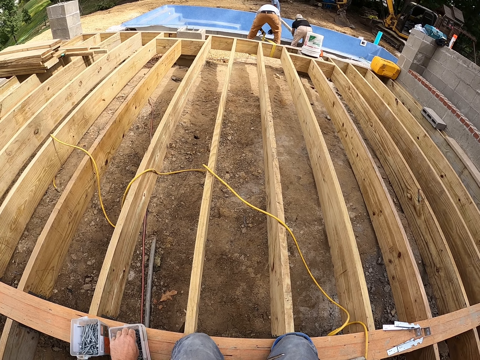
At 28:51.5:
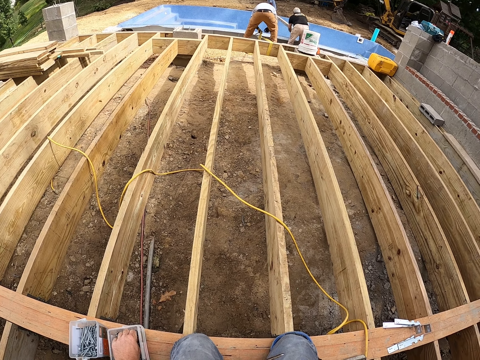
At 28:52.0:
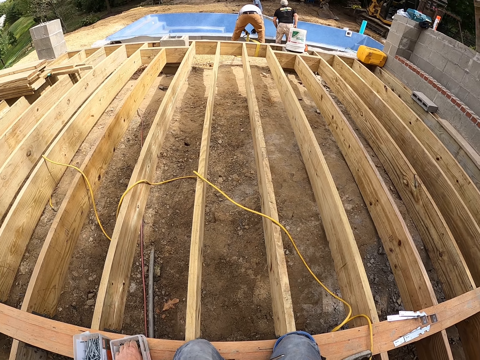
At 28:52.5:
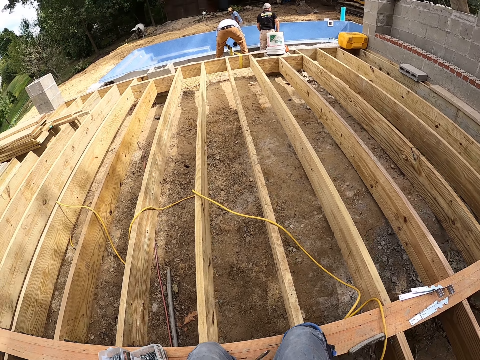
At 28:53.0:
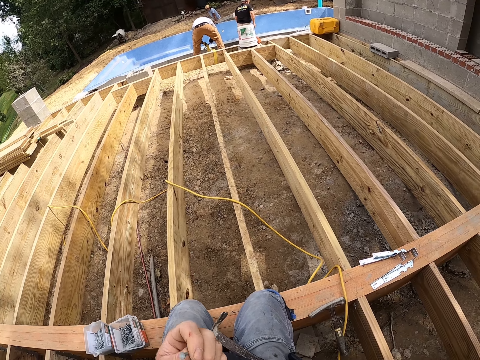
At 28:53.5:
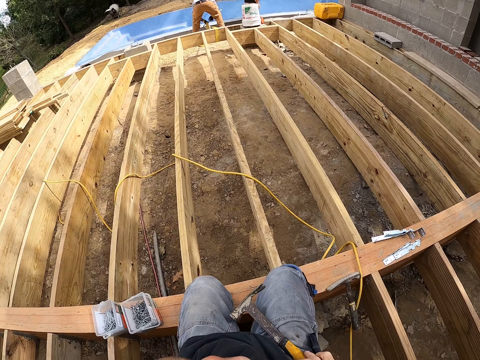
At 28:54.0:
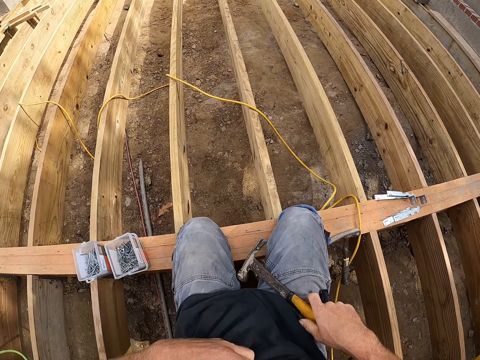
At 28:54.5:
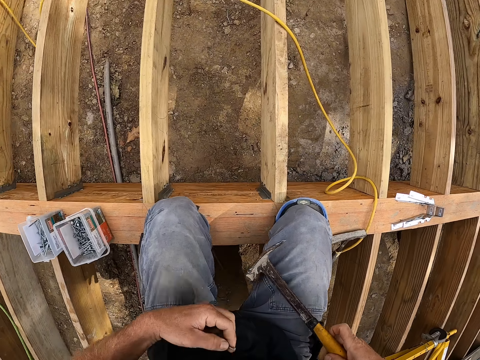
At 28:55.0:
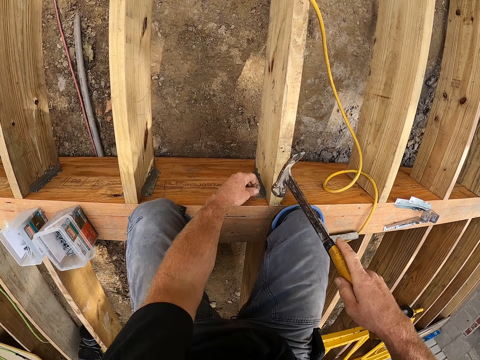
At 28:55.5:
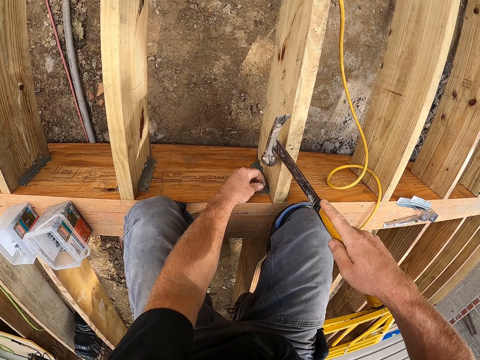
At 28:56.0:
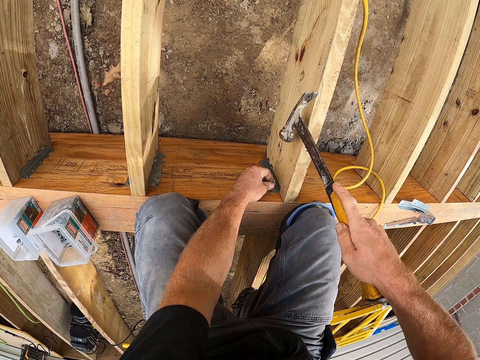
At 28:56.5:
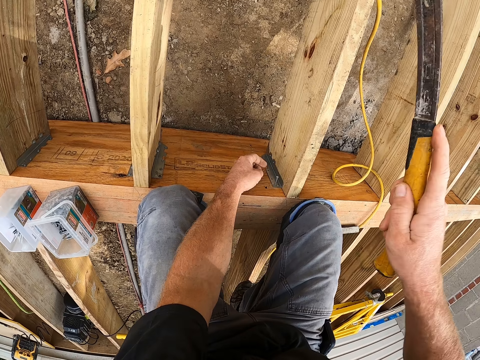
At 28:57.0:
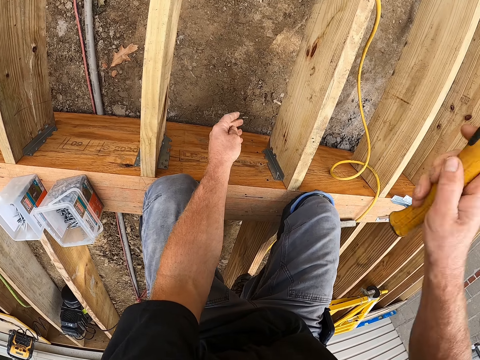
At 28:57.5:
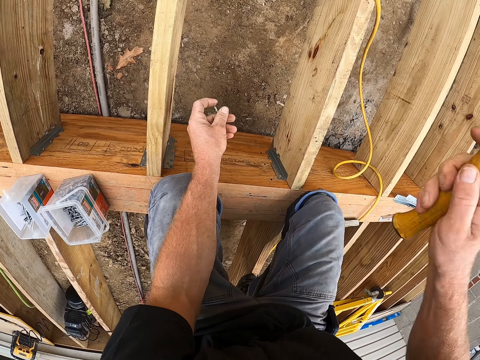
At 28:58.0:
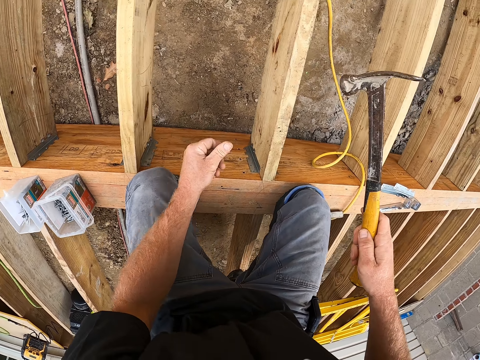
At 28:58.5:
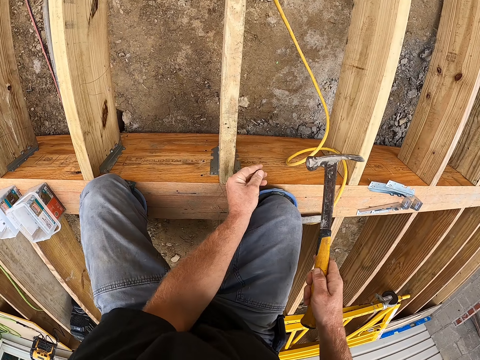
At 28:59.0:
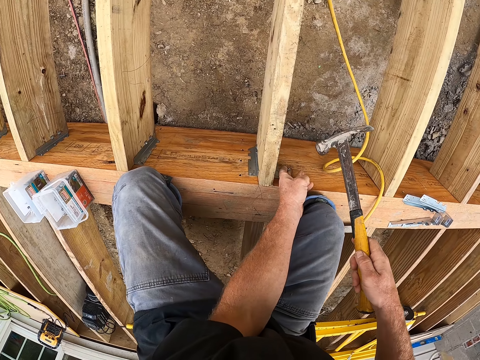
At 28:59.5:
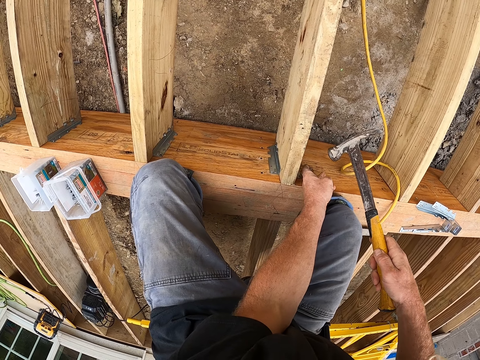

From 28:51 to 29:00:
The camera wearer hits the steel nails with the hammer.

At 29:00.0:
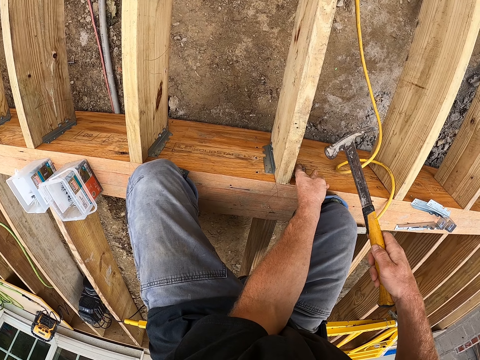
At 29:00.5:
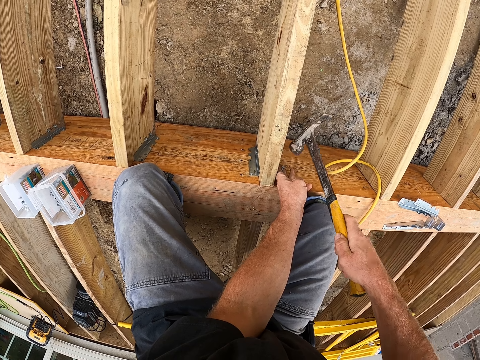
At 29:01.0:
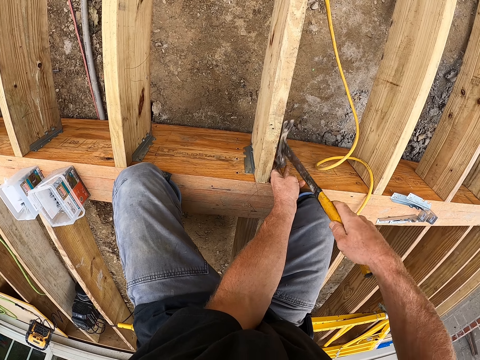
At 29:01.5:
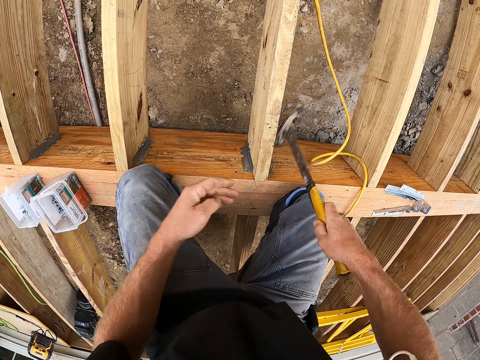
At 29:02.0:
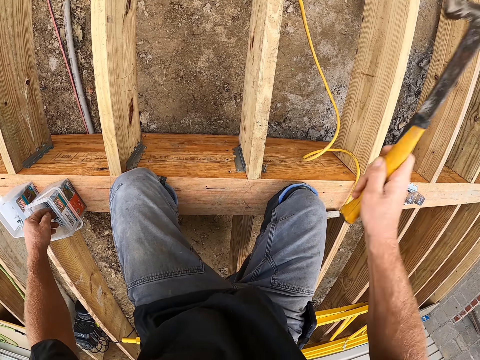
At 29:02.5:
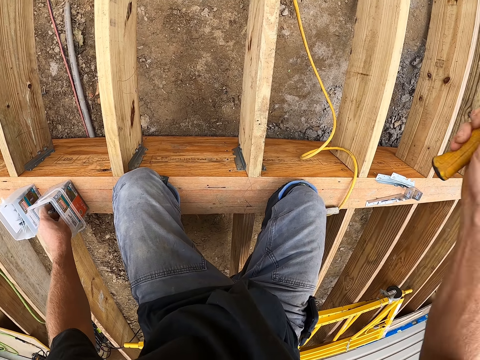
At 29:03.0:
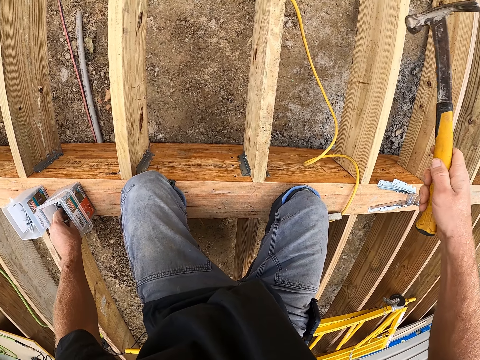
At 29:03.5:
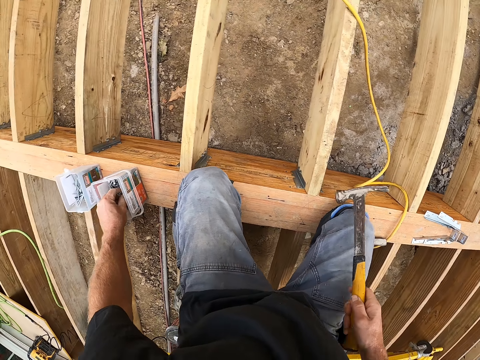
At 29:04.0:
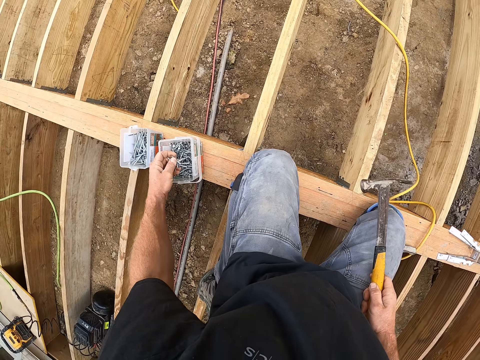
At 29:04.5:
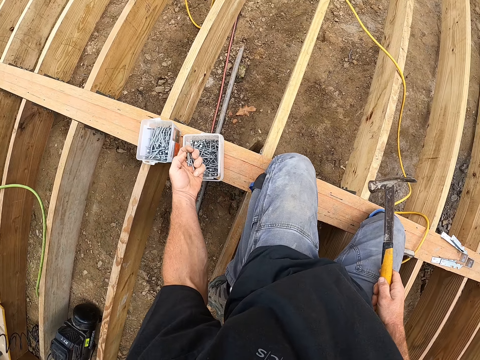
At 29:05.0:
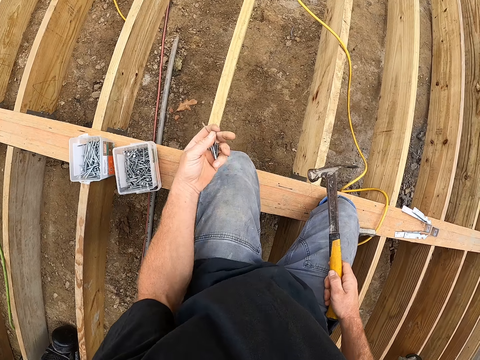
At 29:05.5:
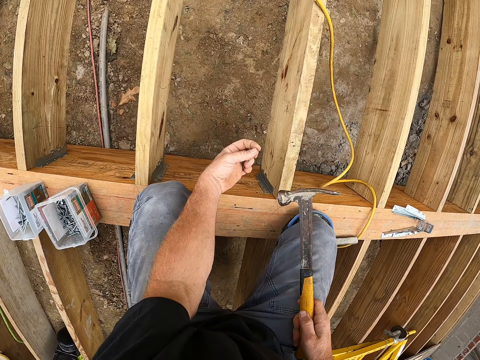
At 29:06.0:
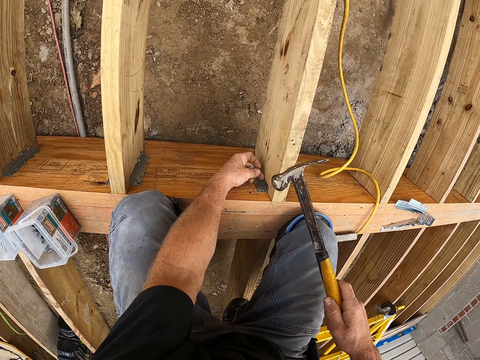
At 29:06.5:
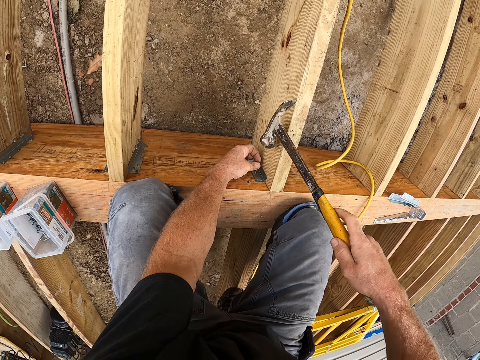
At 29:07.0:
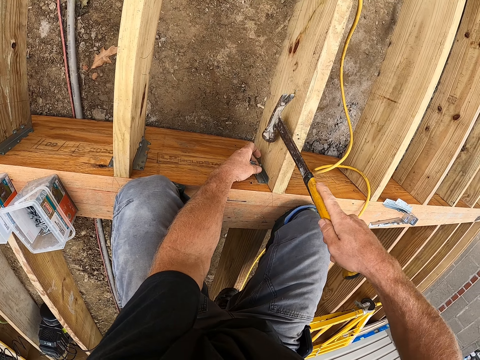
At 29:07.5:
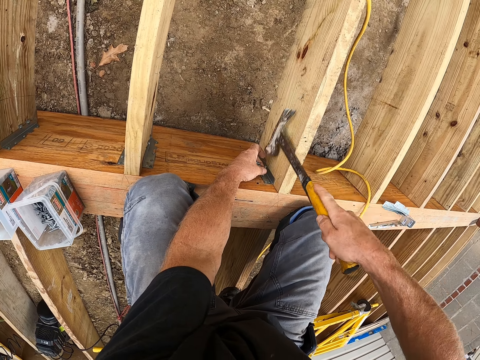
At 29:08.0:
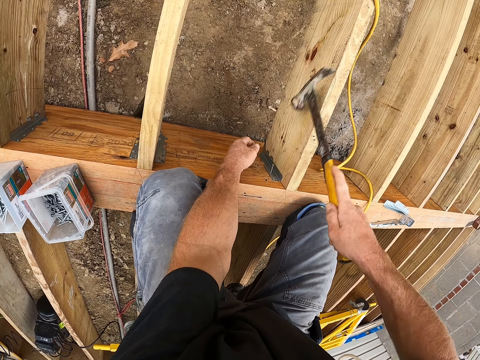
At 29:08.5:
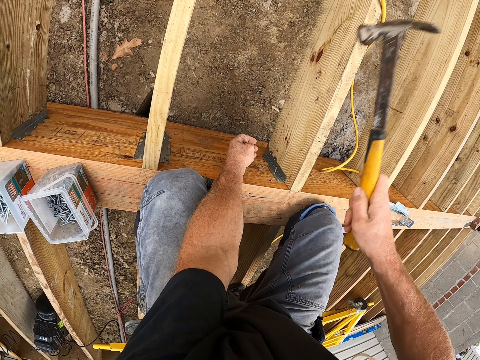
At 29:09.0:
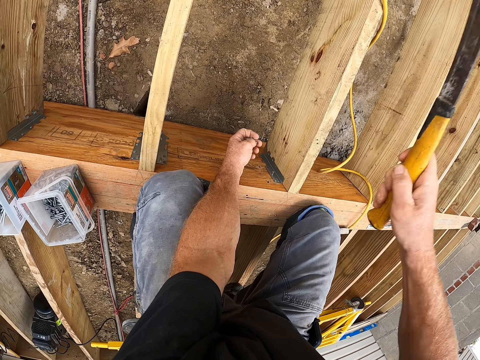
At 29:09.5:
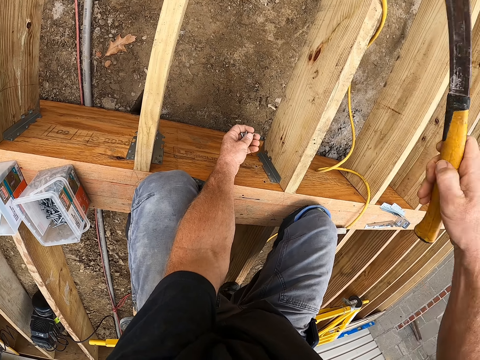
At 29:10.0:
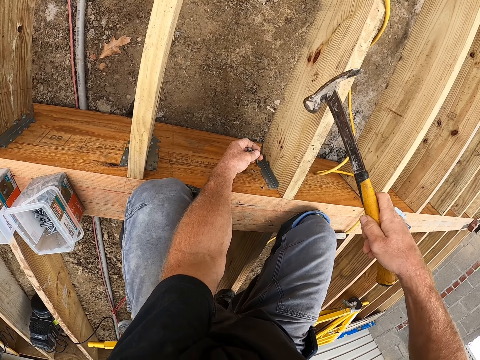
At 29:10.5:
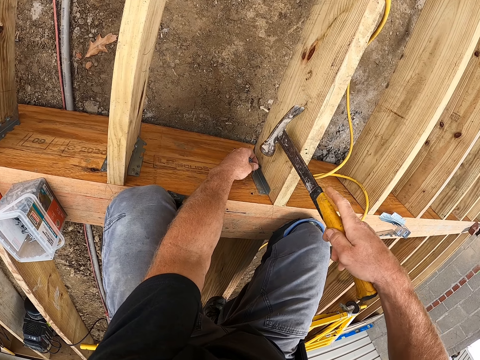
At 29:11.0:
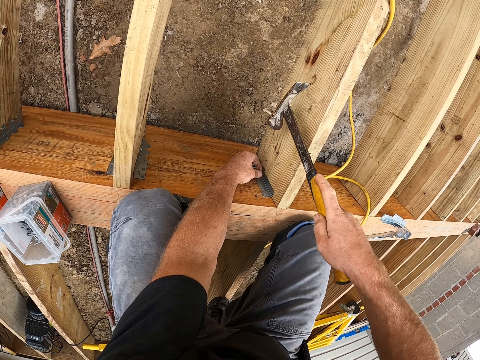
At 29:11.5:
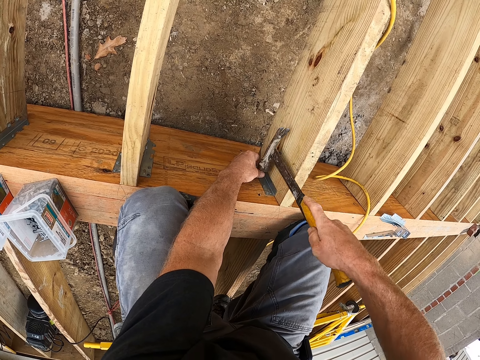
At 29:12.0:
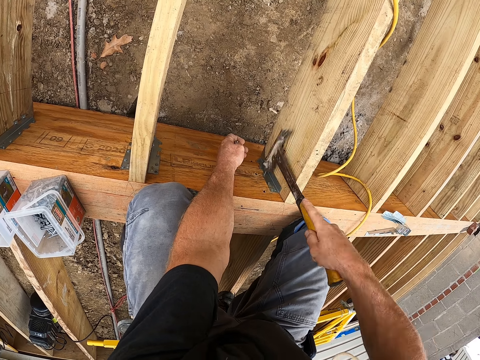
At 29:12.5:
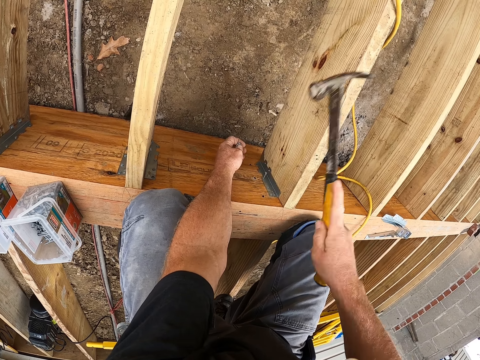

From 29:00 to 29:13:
The camera wearer picks up the steel nails. They hit the steel nails with the hammer.

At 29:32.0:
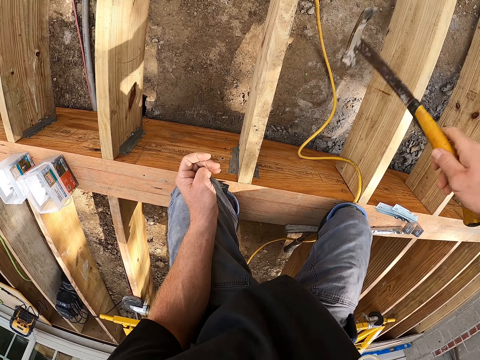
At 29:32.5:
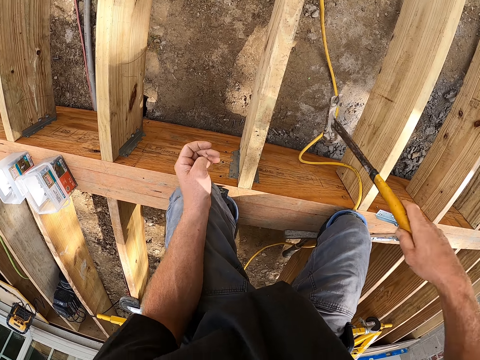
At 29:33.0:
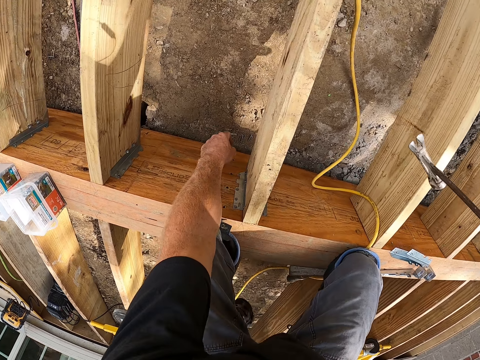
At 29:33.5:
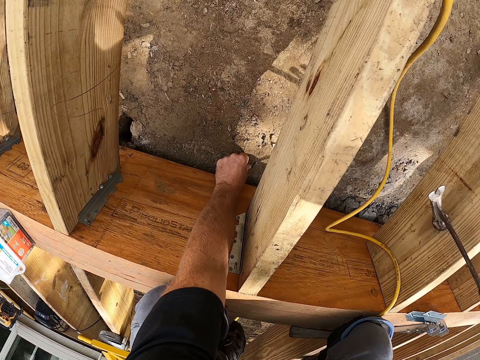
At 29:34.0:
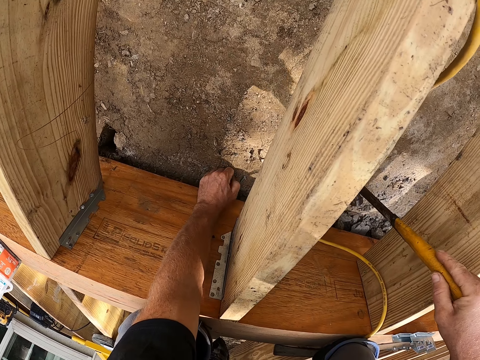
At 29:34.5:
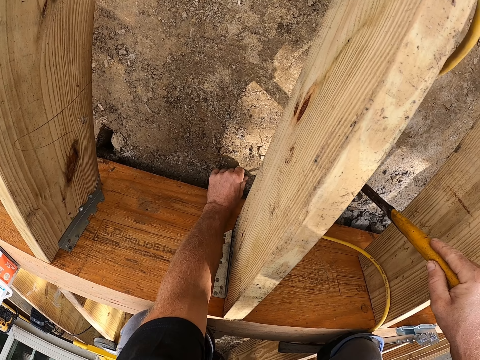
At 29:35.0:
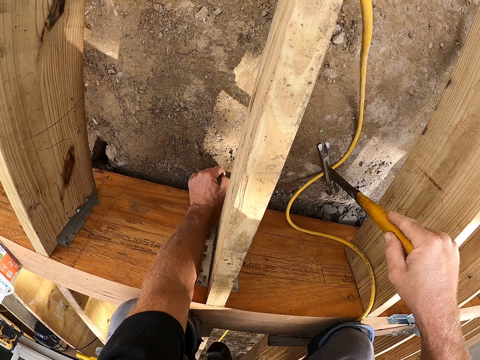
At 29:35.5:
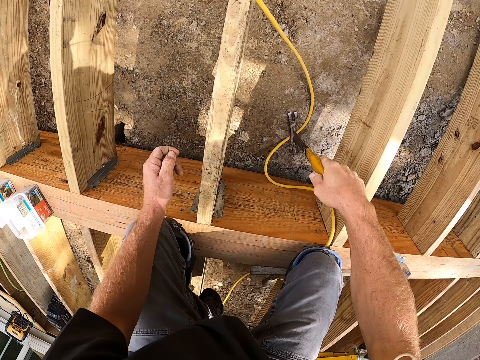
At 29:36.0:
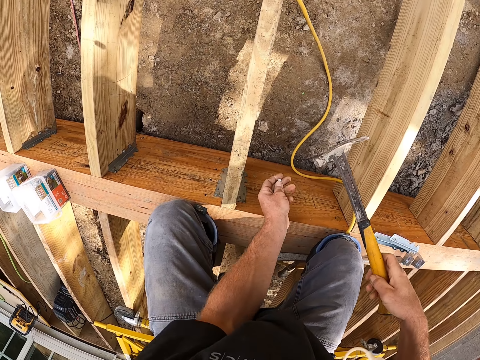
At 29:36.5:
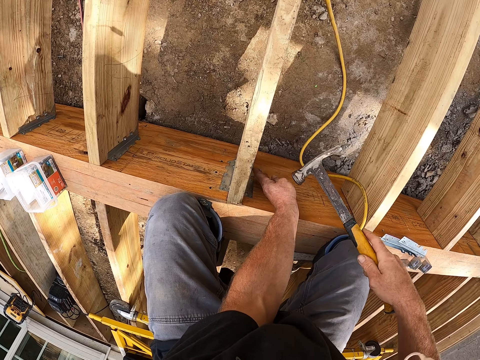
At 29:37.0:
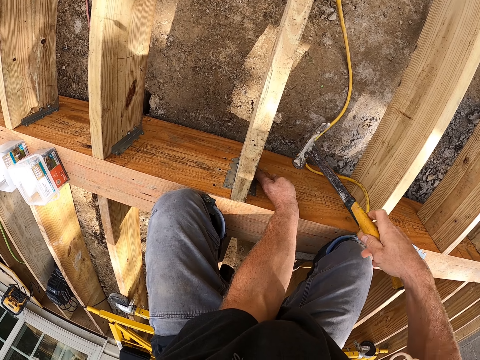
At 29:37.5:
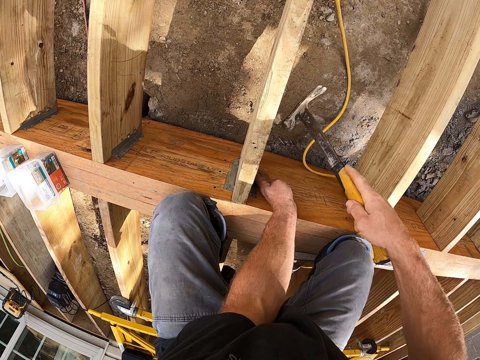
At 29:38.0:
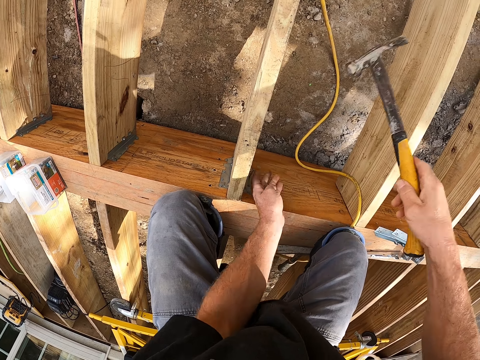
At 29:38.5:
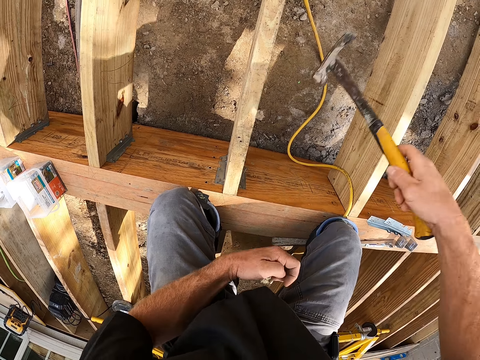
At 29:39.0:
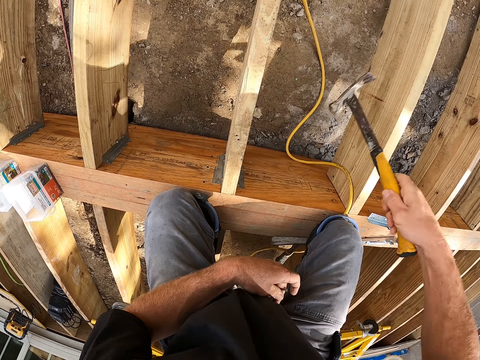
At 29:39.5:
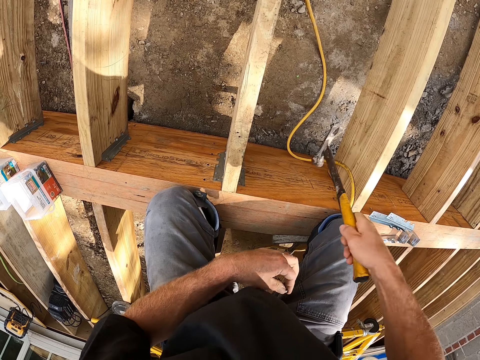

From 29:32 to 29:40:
The camera wearer picks the steel nails on the ground. They hit the steel nail on the wood by the hammer.
